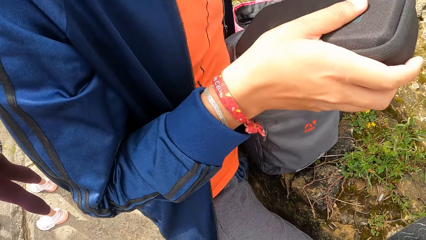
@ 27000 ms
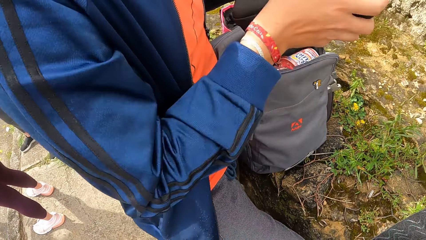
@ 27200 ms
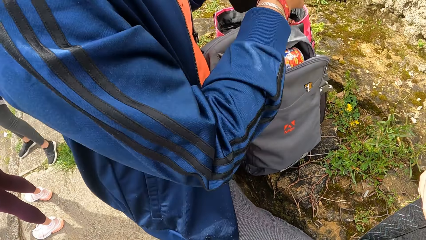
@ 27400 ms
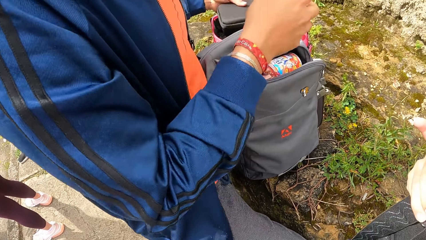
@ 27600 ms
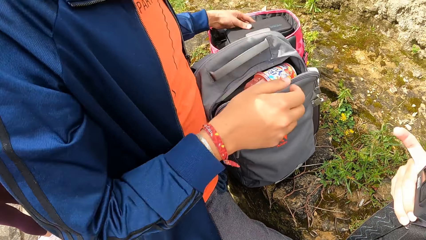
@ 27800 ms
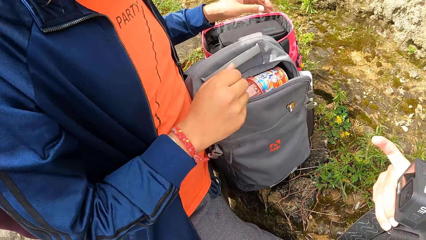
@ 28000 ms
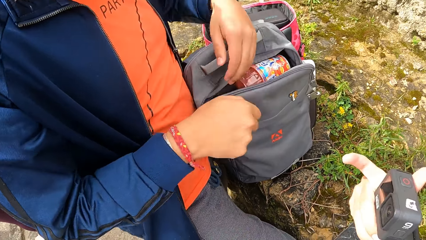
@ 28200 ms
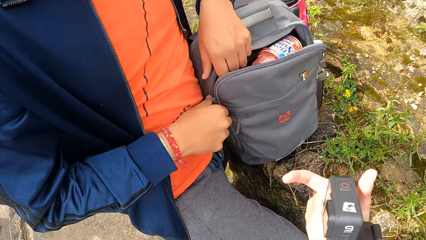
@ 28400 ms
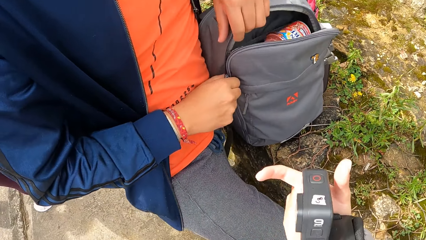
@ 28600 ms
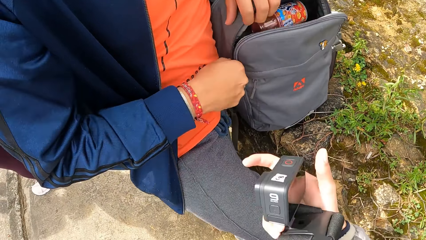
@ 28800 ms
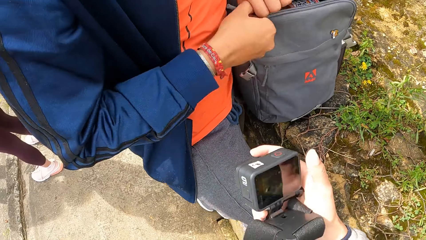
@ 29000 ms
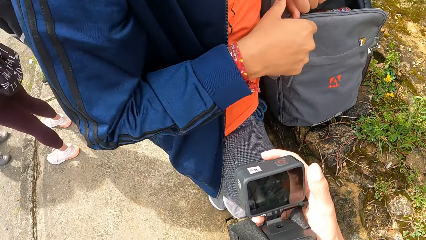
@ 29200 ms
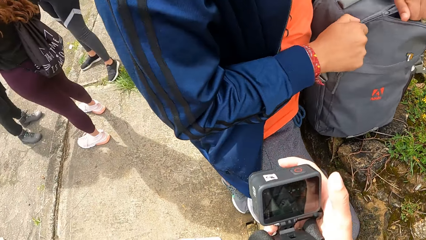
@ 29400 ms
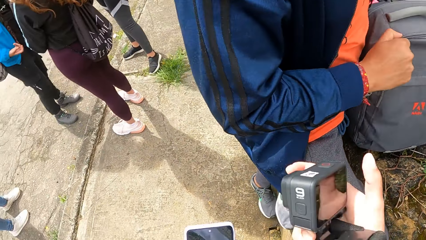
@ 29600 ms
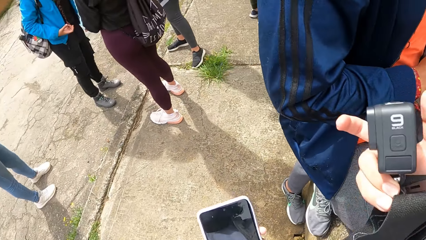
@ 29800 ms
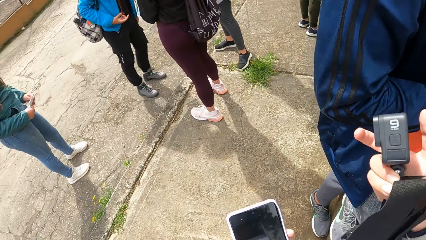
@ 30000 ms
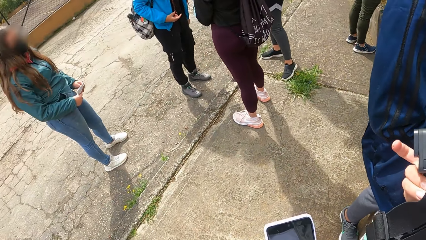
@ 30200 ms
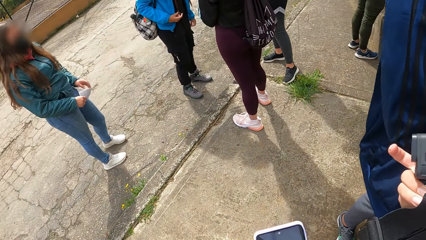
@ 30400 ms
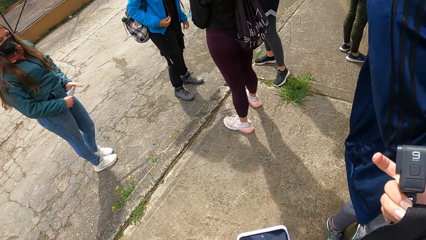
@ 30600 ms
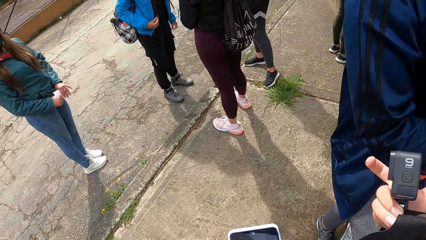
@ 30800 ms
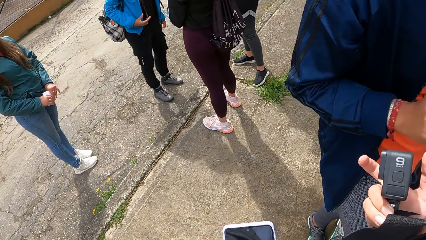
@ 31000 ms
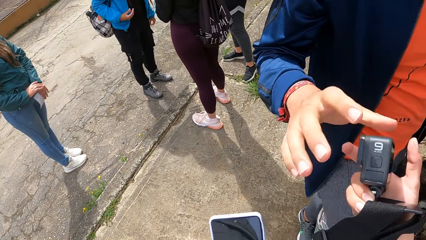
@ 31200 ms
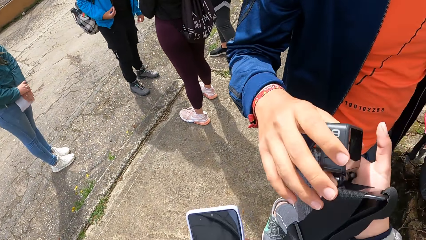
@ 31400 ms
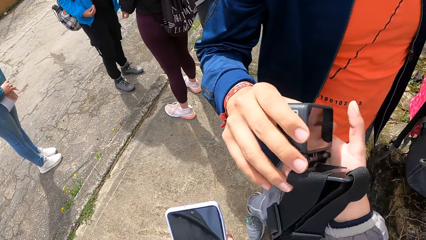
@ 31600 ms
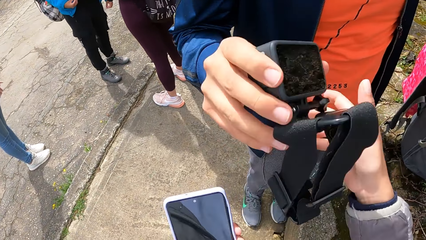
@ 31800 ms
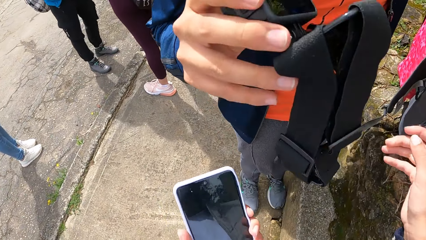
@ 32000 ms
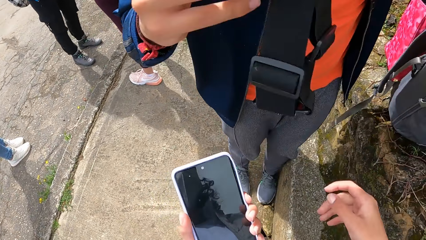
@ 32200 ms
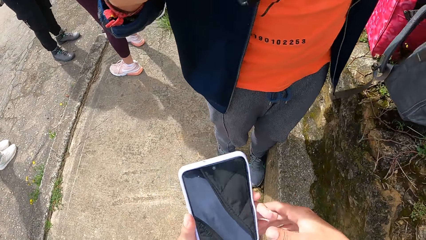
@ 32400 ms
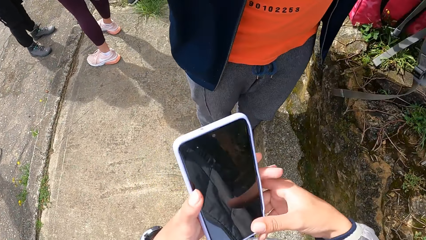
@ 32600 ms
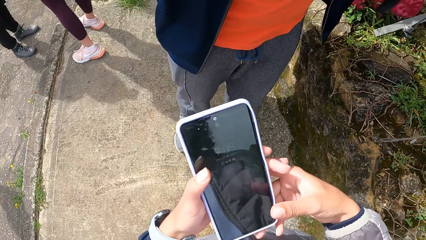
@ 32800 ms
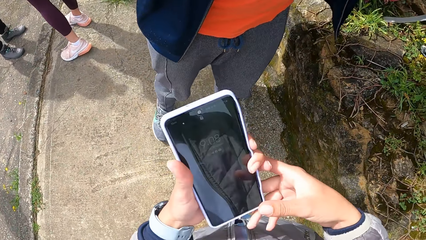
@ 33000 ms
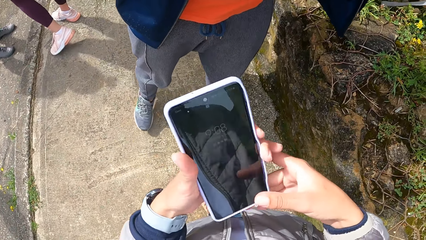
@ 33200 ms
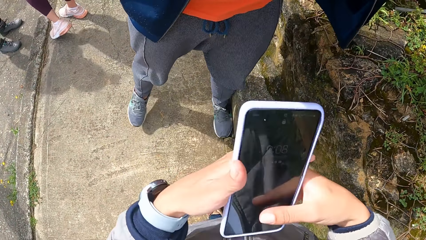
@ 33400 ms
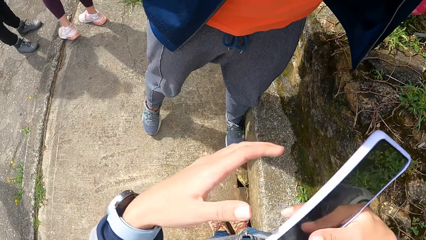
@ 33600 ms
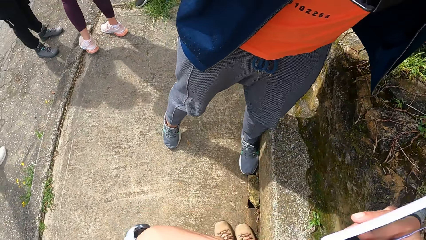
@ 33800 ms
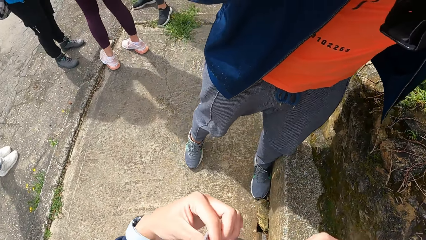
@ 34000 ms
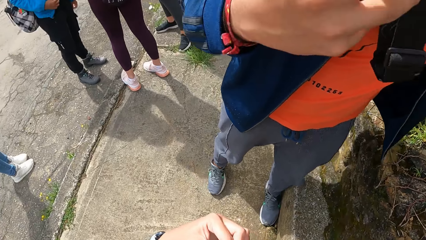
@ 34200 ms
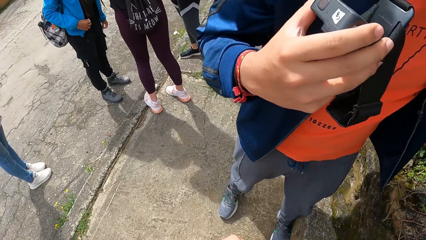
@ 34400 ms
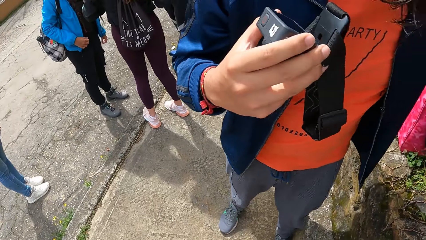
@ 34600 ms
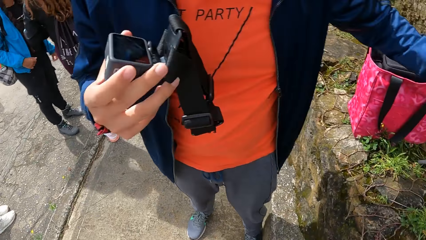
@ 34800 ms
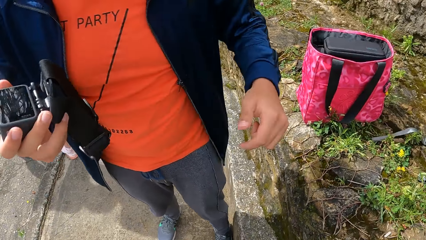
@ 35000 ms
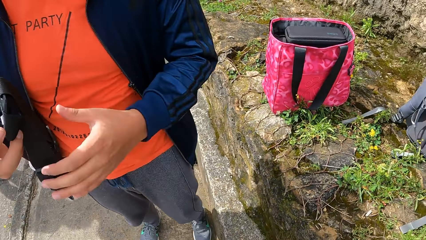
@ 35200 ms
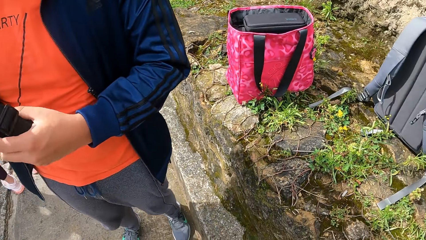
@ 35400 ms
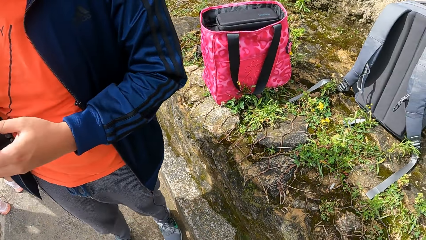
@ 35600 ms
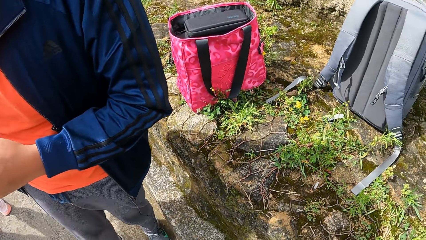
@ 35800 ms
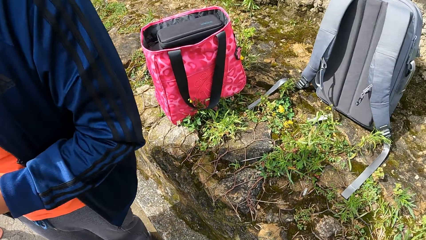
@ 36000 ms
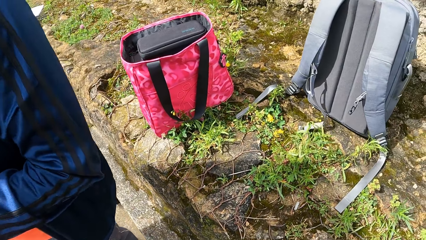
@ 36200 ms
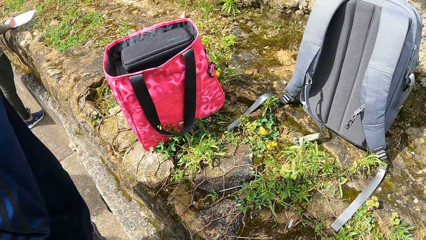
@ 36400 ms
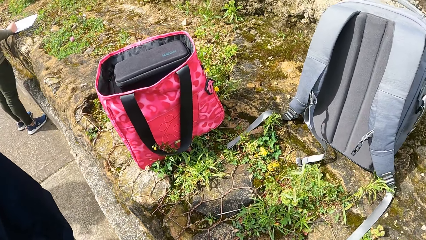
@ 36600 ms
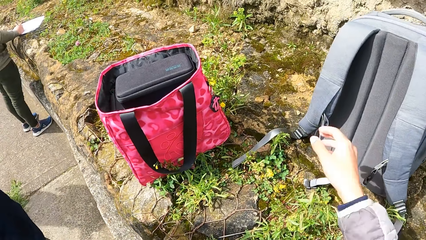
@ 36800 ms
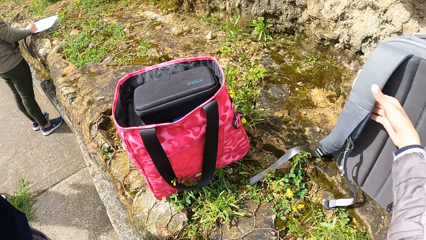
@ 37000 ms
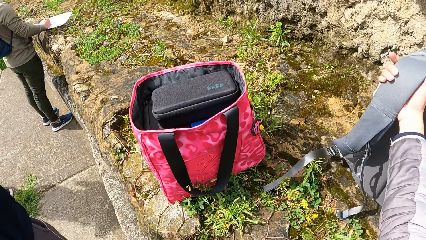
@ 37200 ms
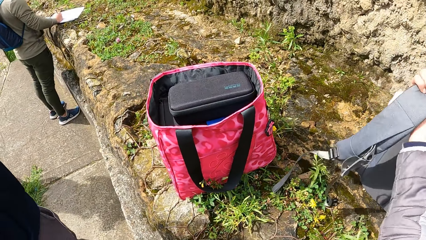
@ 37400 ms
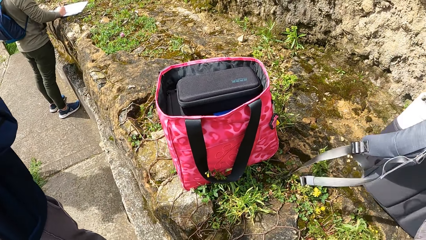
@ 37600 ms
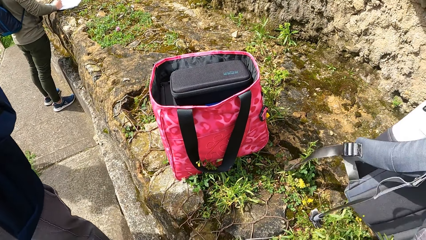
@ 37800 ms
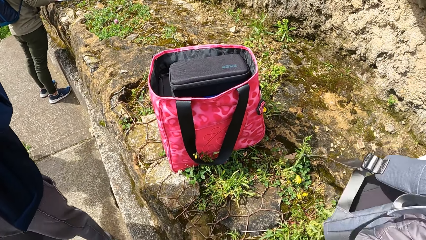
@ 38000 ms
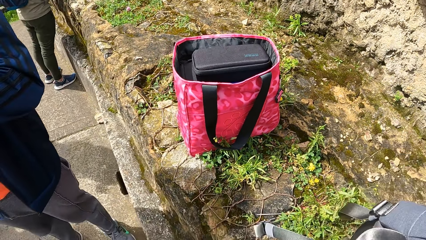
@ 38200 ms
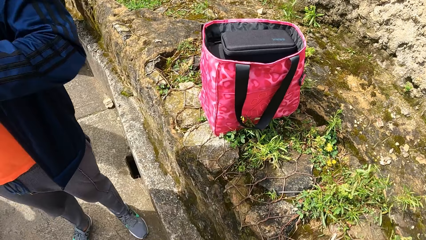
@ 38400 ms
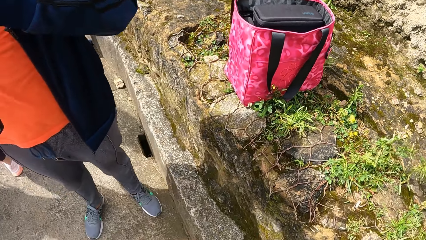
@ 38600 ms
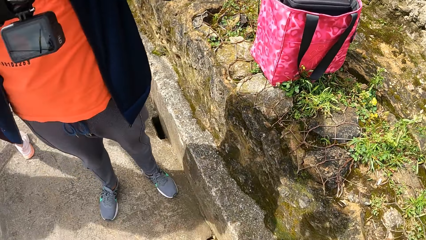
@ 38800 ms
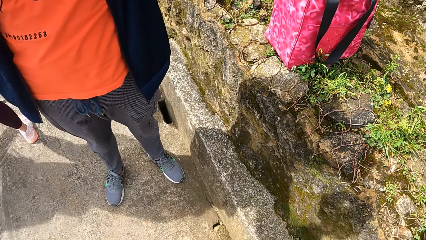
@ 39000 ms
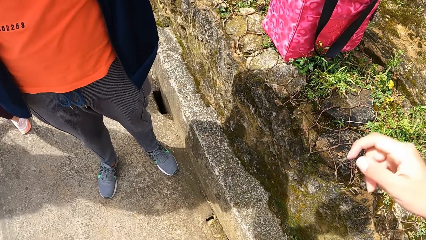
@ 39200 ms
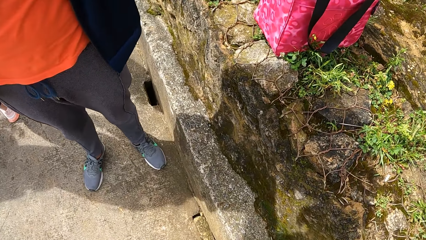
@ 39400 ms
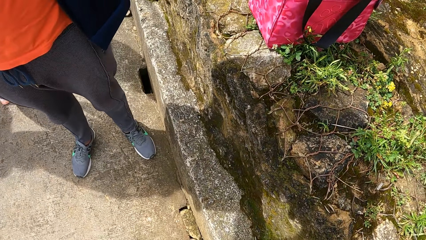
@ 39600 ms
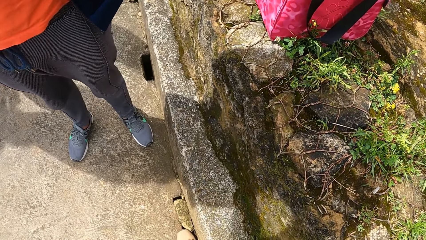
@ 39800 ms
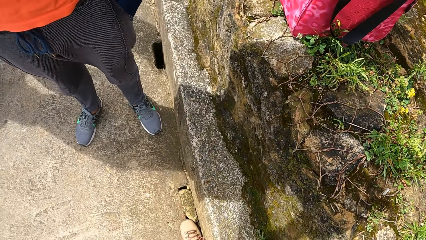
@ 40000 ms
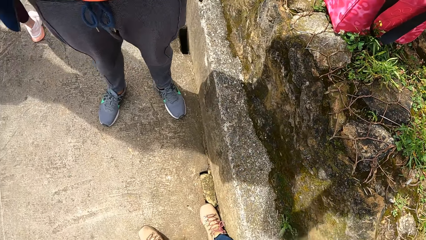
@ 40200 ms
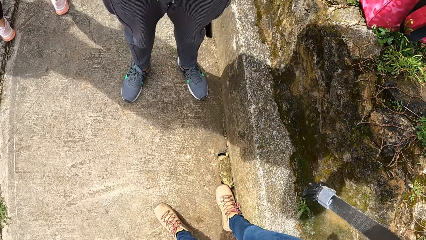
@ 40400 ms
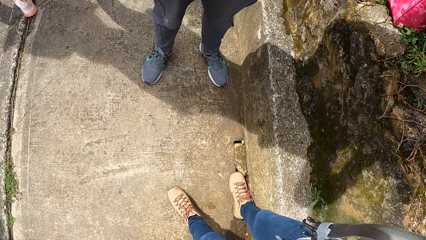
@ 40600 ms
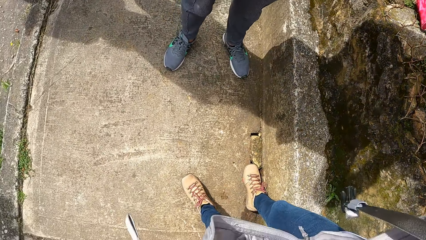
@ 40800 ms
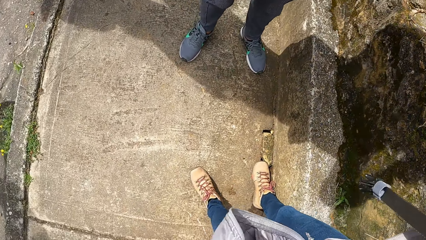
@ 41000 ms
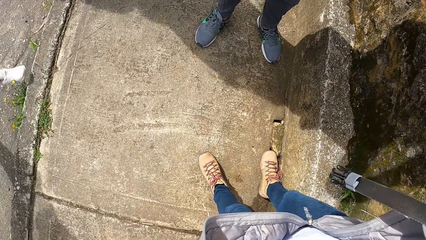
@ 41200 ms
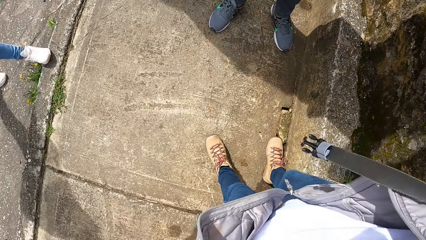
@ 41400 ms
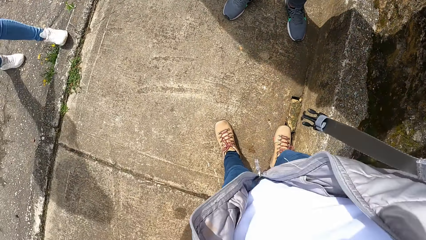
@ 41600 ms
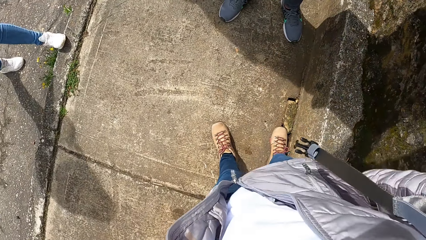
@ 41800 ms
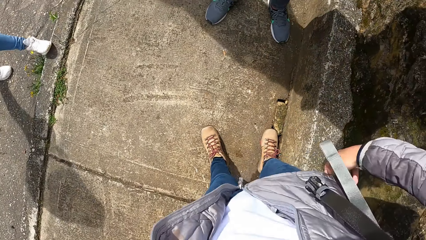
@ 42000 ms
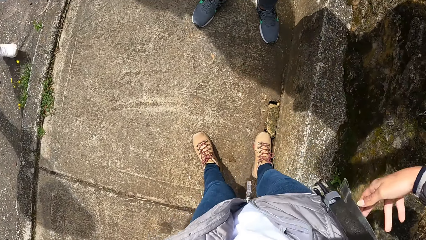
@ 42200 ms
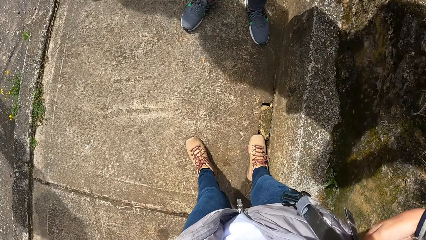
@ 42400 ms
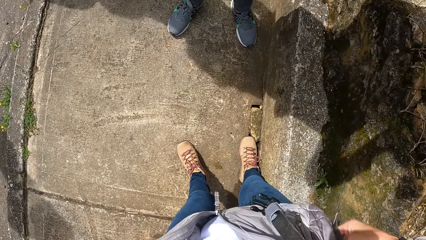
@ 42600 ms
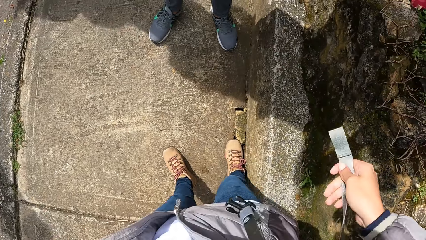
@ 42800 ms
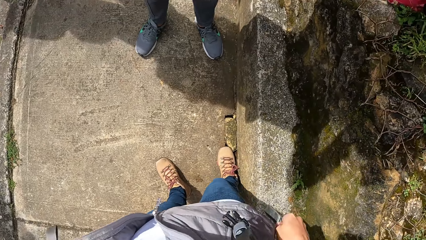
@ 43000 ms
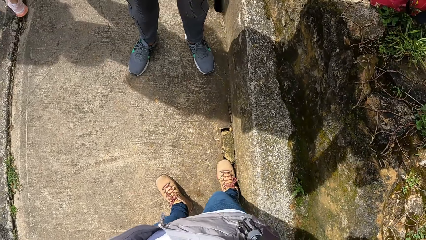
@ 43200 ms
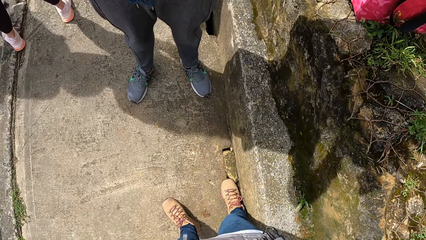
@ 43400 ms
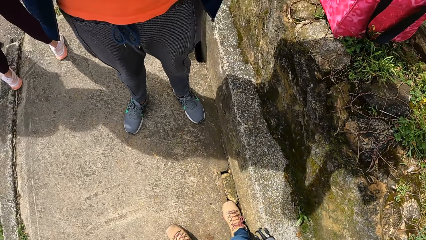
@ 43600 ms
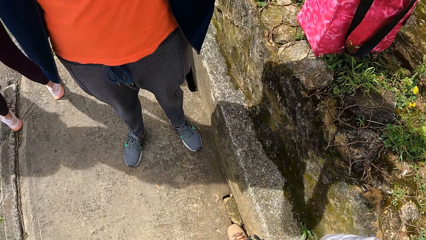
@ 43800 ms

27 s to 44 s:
The man drops the yoghurt in the bag on the pavement with his right hand. The man passes the camera bag from his right hand to his left hand. The man drops the camera bag in a handbag on the pavement with his left hand. The man zips the bag on the pavement with his right hand. The man zips the bag on the pavement with his left hand. A woman passes a paper to her left hand. The man collects the camera from the camera wearer with his right hand. The camera wearer passes the phone from his left hand to his right hand. He holds the phone. Another man writes in a book on the pavement with a pen in his right hand. The camera wearer carries the bag on the pavement with his right hand. He picks up the bag.
